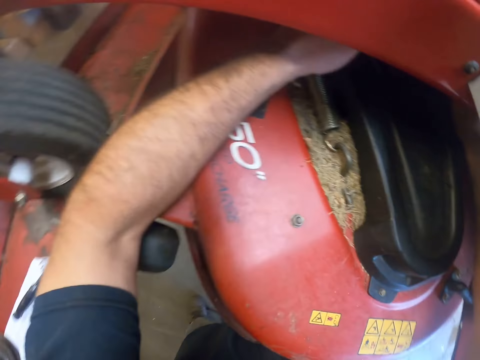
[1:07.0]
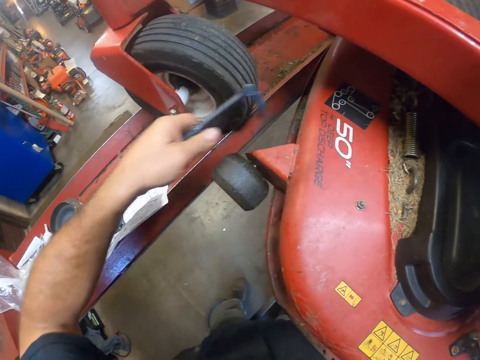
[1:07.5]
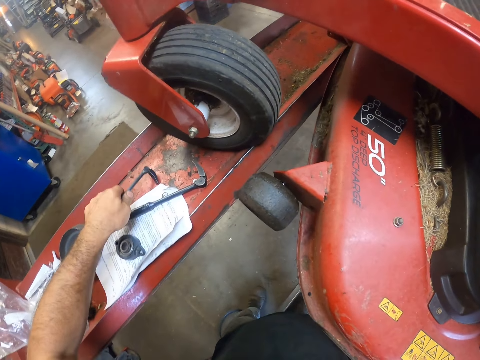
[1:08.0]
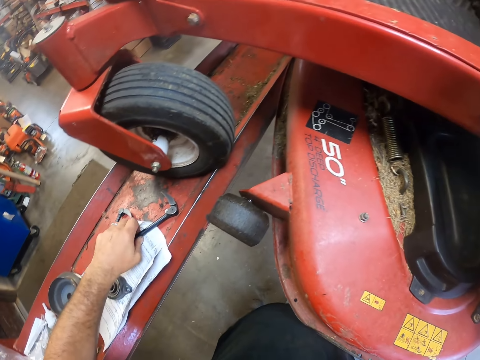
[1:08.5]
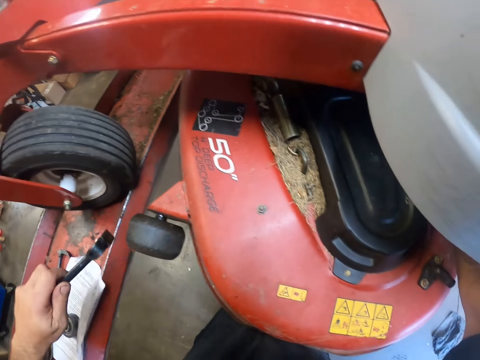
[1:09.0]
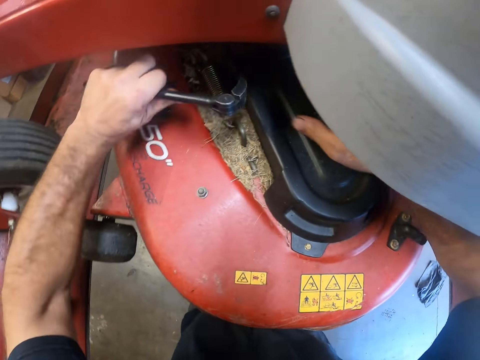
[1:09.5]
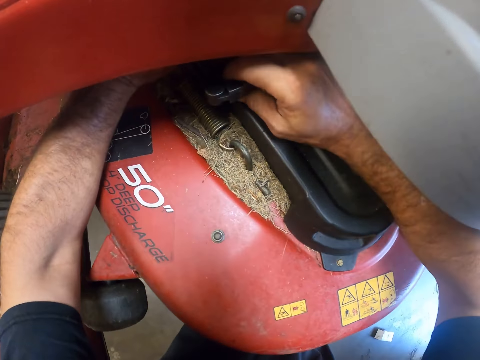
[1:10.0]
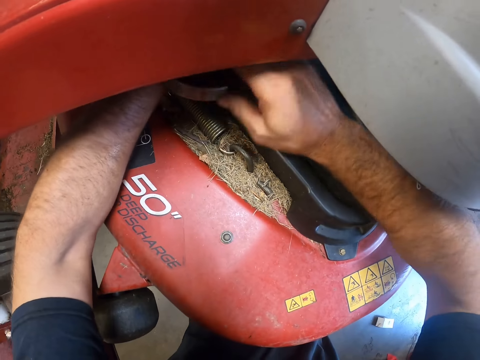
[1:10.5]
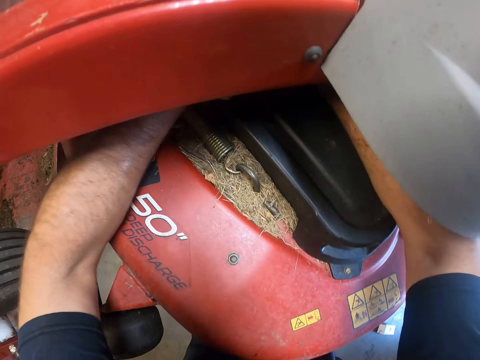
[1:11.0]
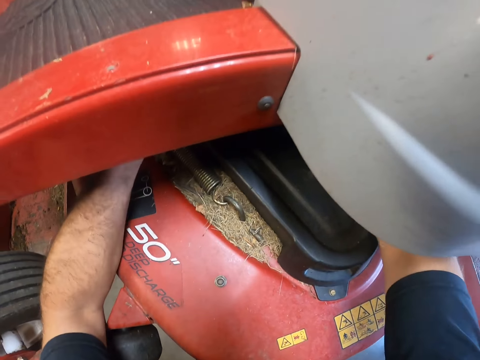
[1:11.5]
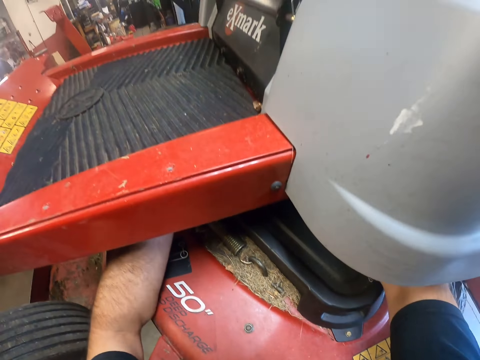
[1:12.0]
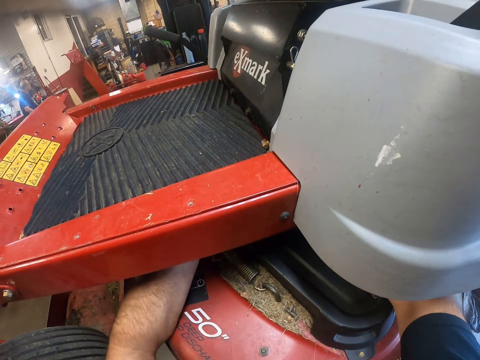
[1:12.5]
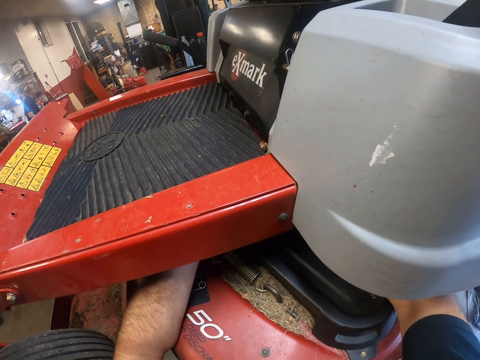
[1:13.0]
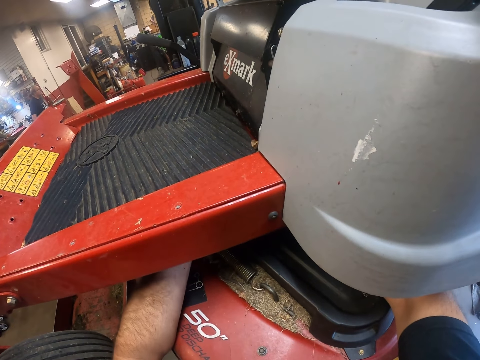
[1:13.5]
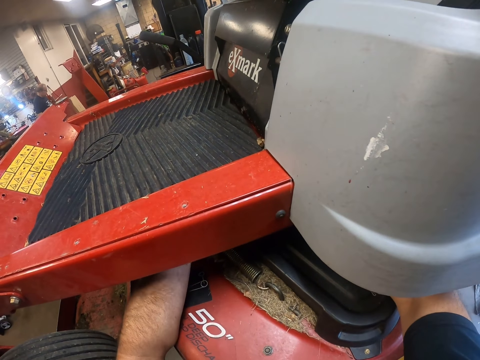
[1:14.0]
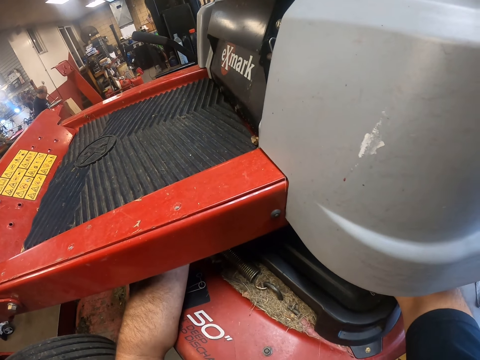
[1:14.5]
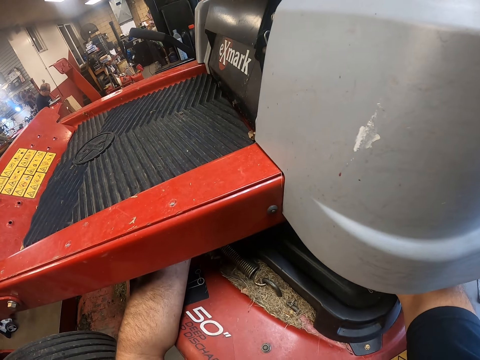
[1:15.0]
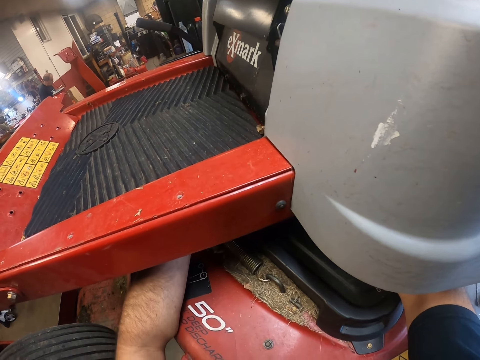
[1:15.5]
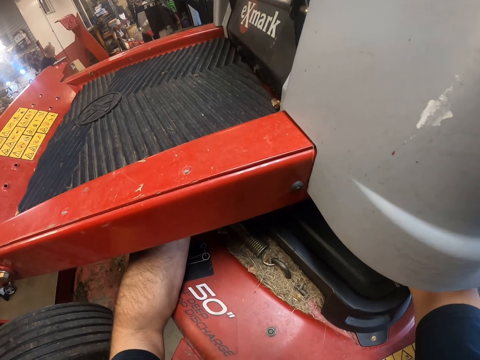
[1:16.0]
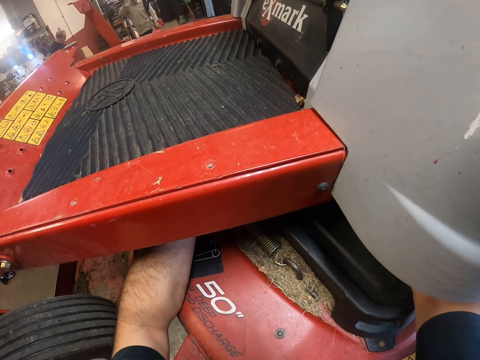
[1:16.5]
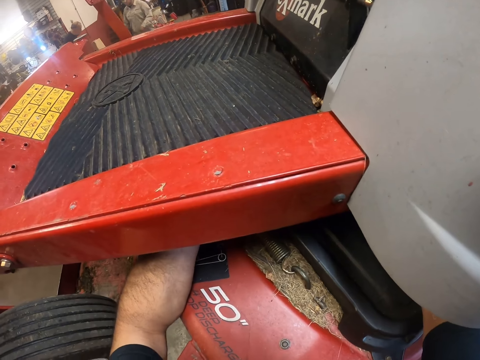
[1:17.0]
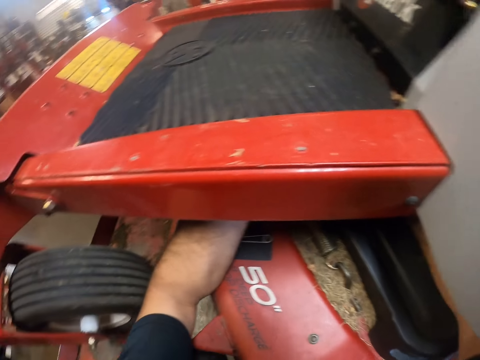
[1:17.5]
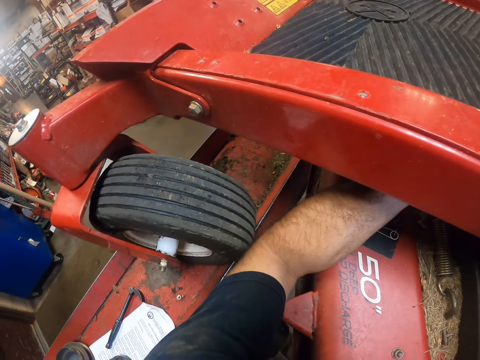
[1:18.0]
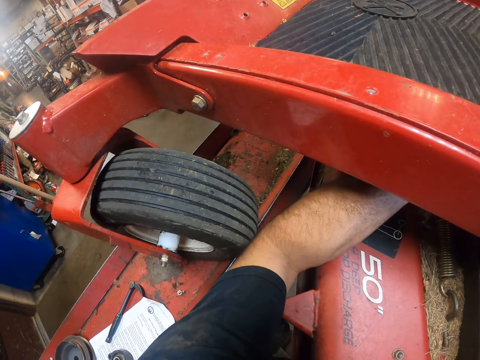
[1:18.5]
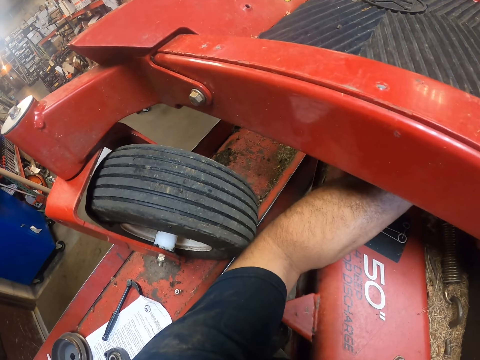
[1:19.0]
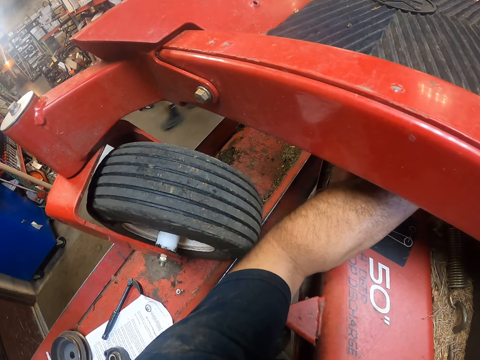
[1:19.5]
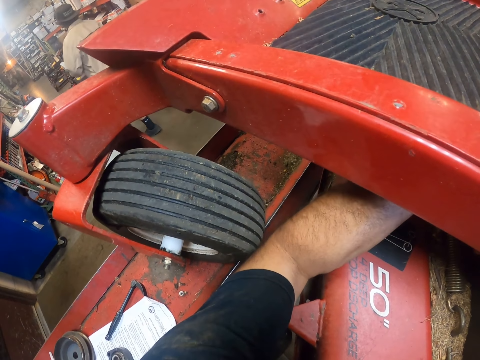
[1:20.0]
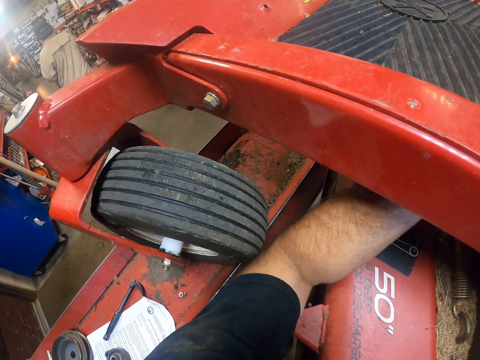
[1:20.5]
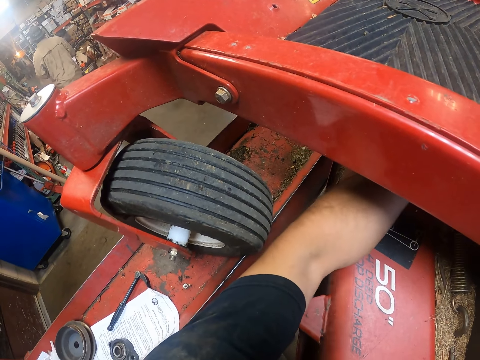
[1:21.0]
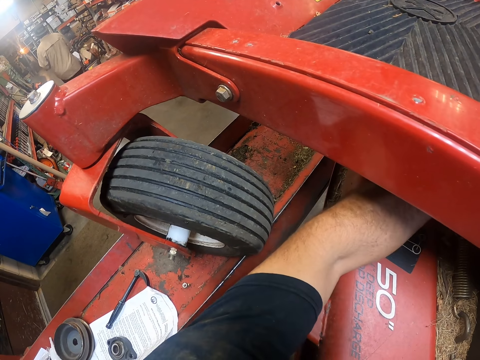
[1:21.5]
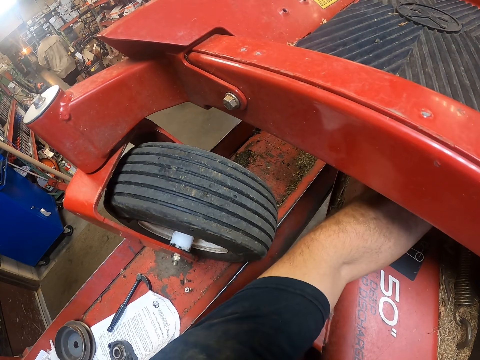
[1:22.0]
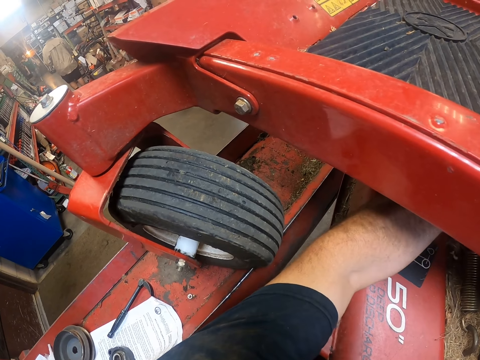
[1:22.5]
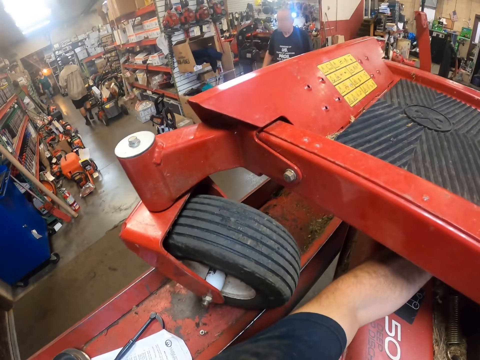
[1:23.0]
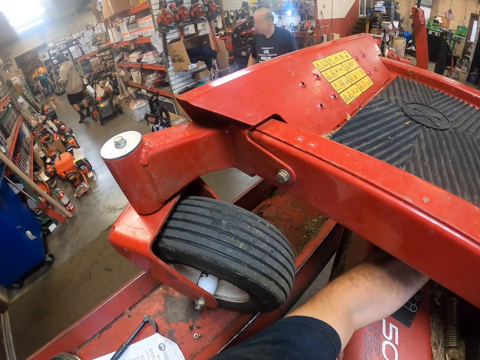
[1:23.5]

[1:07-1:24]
The camera wearer drops the double lock prybar or torque hook wrench in his left hand on the hydraulic lift. He picks up the other double lock prybar on the hydraulic lift with his left hand. He repairs the lawnmower. He uses the double lock prybar to reposition the bottom part of the mower with both hands. He looks around. He repairs the lawnmower. He looks around. A man walks past the camera wearer. The camera wearer repairs the lawnmower.

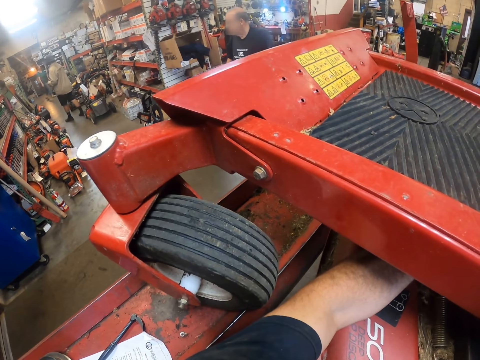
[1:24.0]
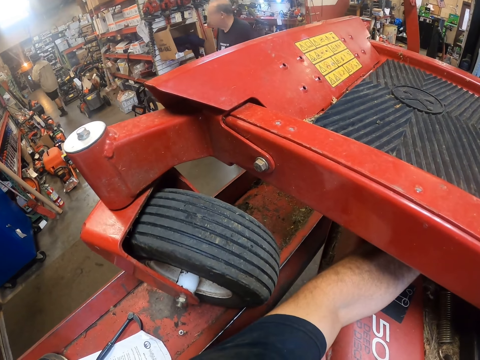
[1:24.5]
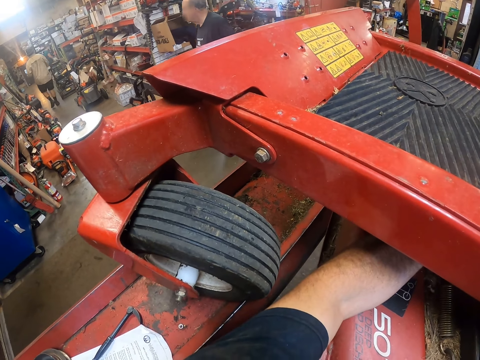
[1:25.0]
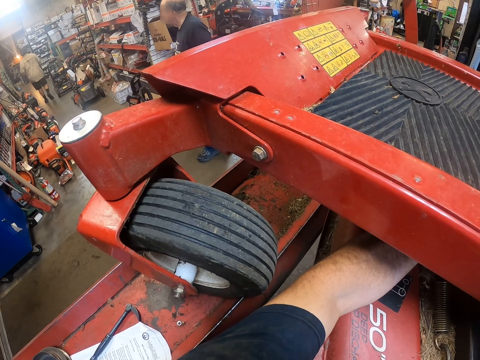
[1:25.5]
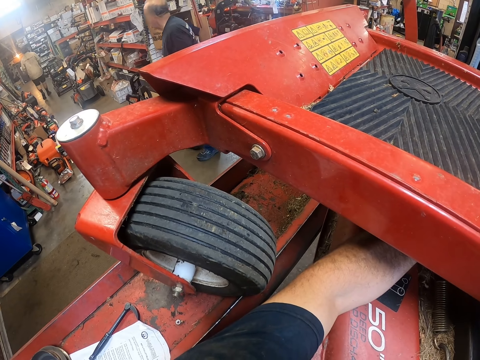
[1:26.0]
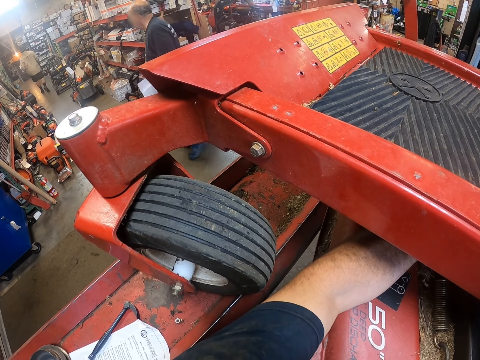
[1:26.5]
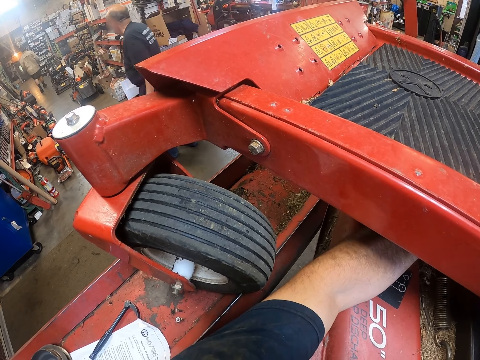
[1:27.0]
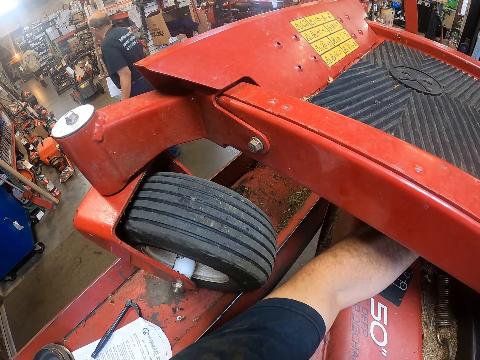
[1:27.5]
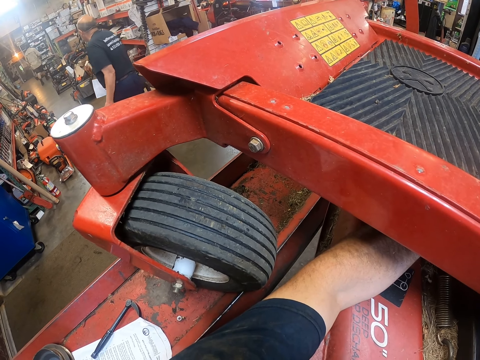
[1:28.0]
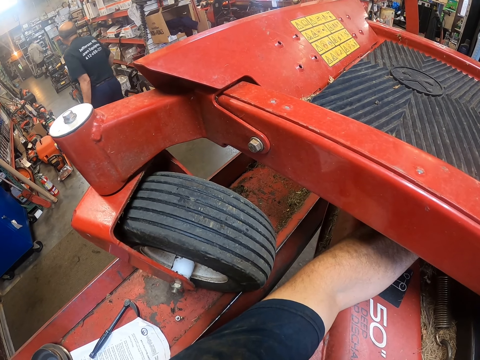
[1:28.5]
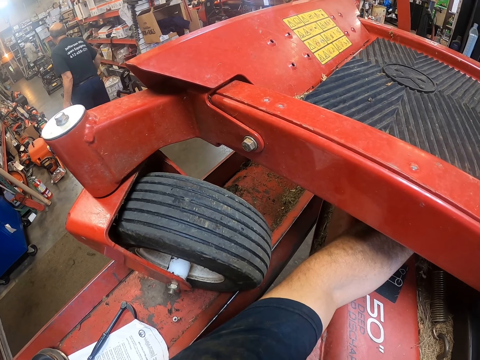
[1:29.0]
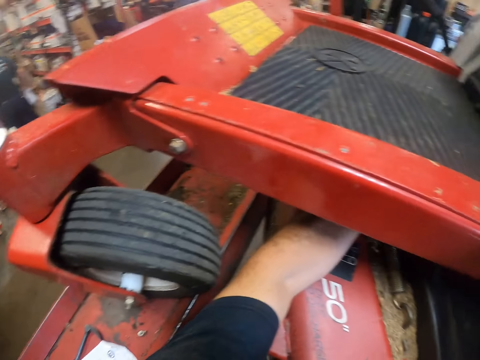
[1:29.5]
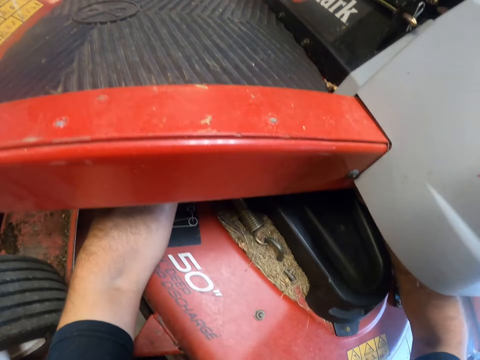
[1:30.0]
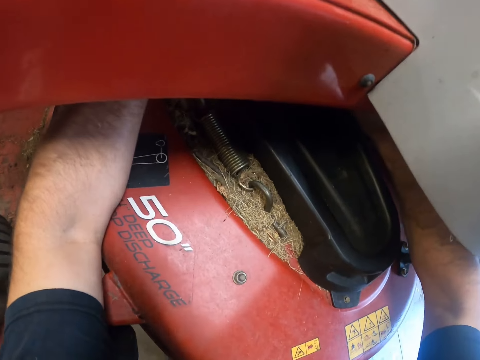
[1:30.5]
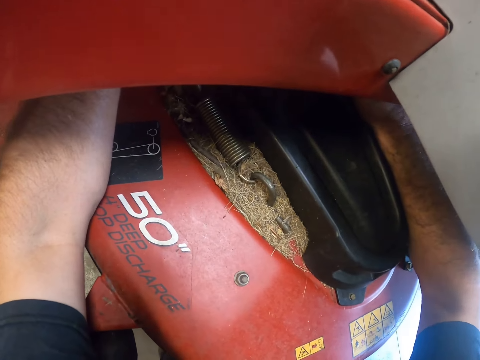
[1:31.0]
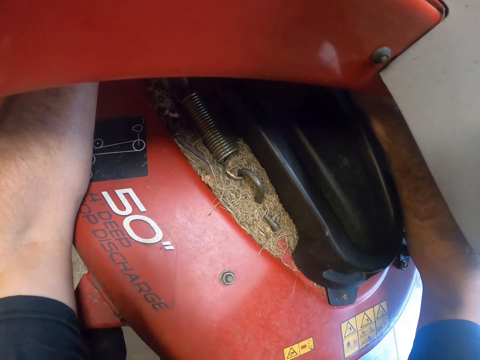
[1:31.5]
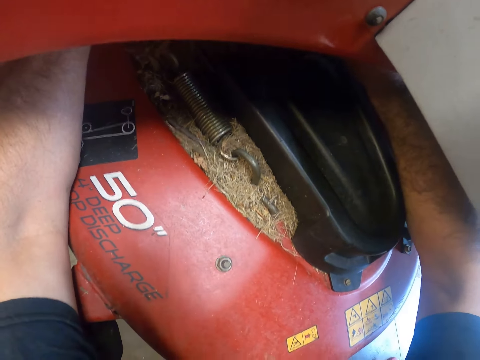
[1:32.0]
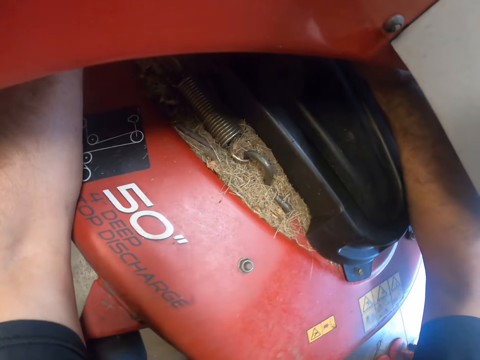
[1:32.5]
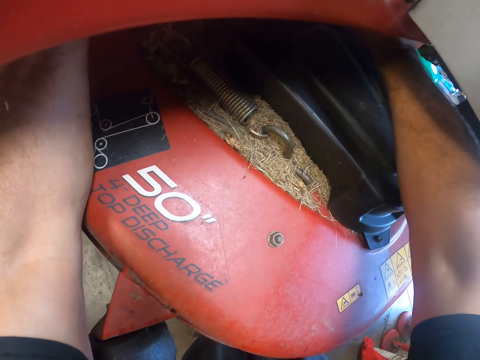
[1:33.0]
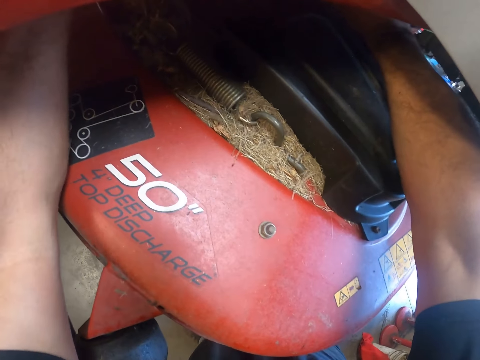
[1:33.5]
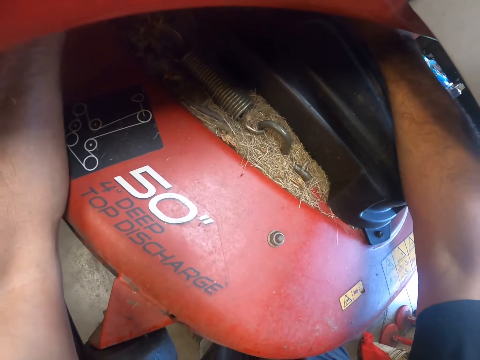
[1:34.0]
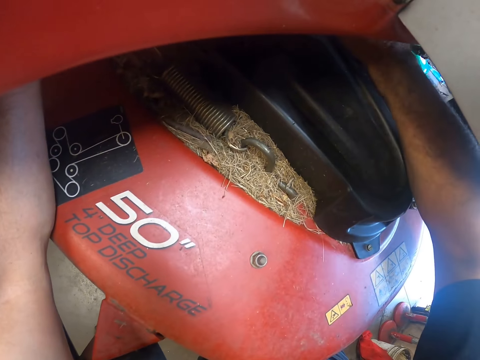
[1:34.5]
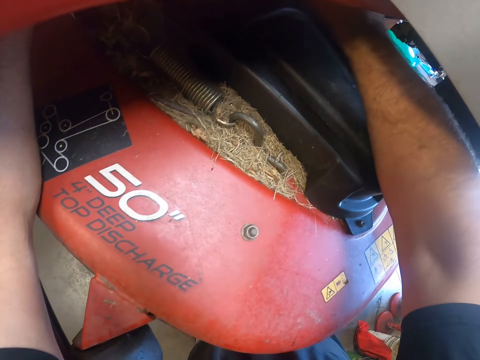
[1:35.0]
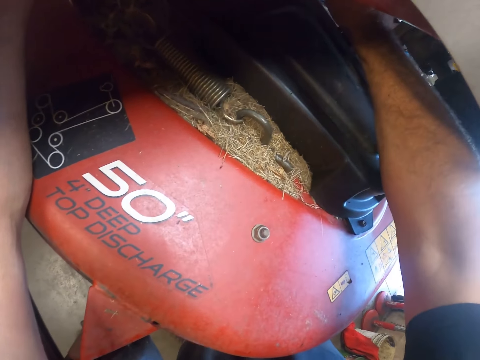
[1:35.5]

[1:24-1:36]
The camera wearer looks around. A man walks past the camera wearer. The camera wearer repairs the lawnmower.
